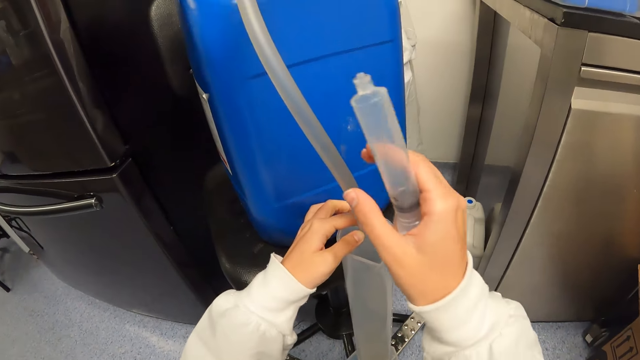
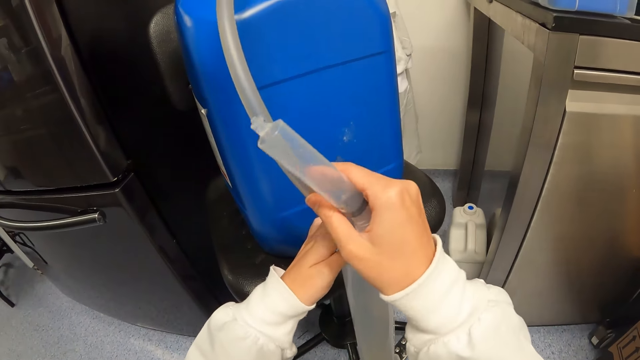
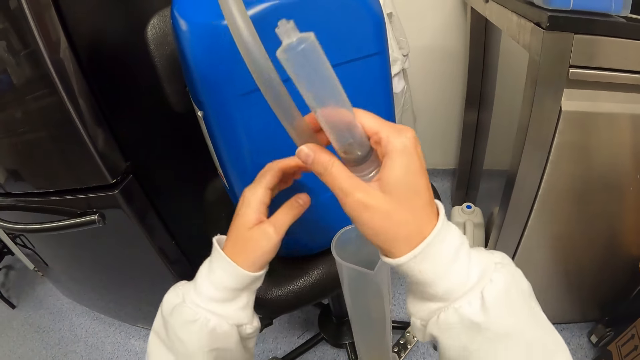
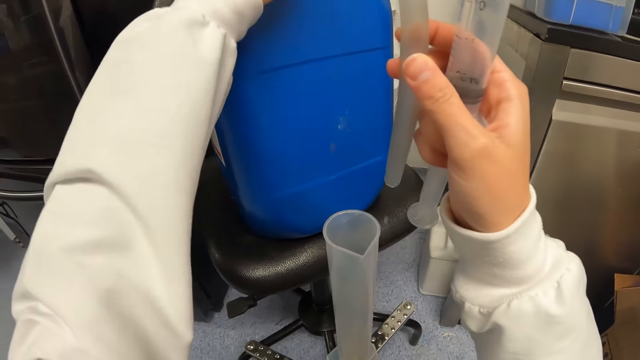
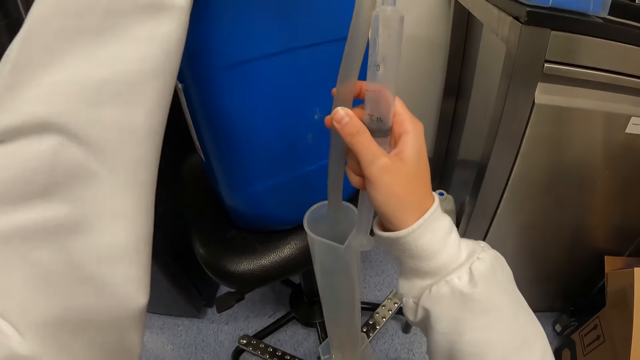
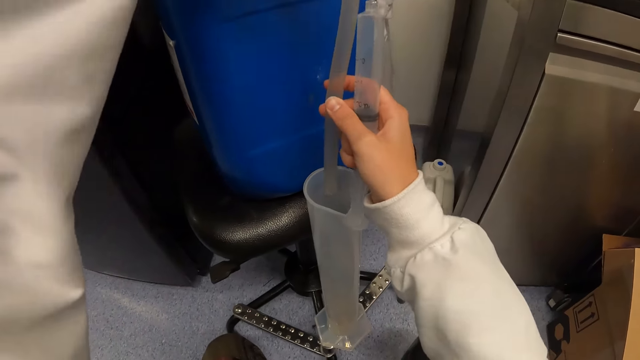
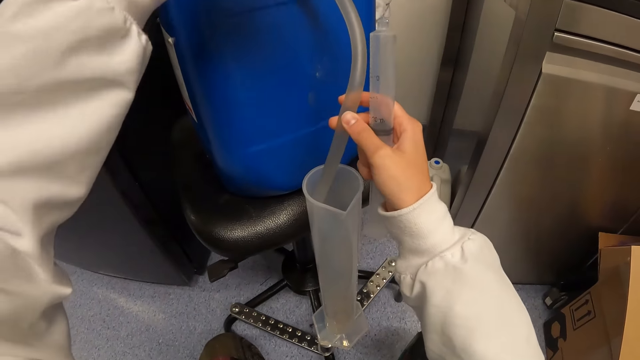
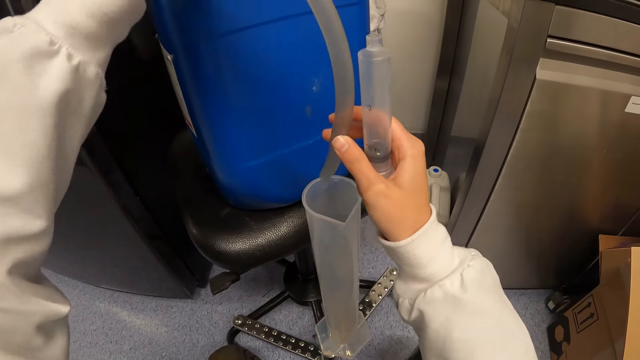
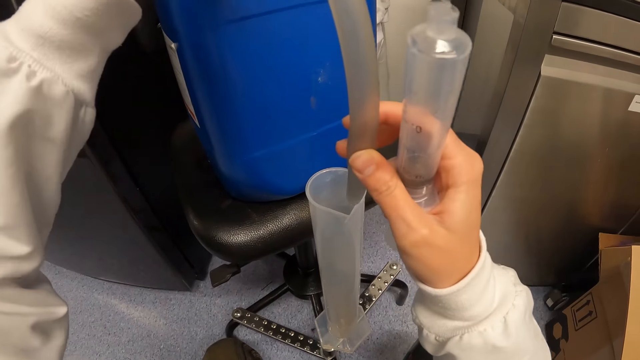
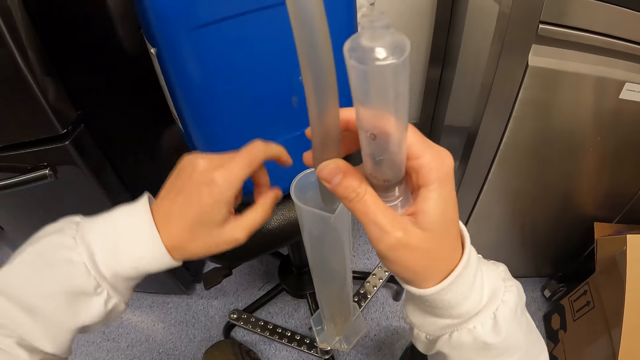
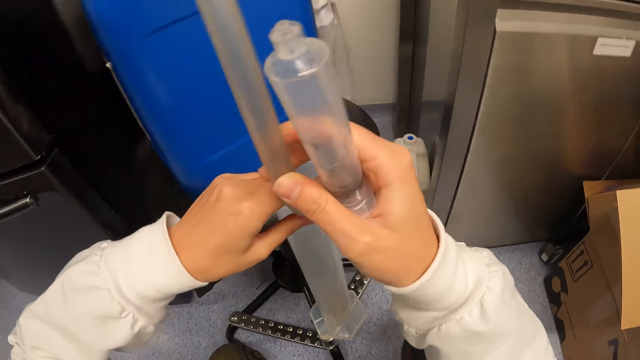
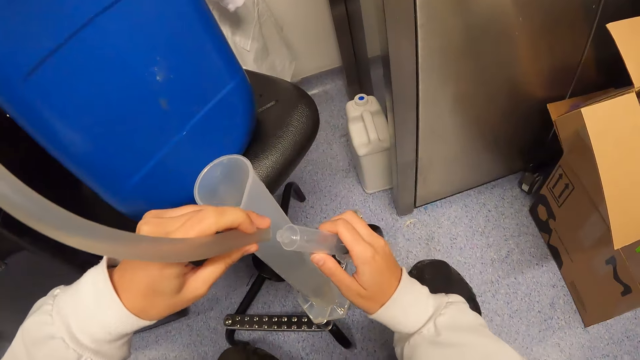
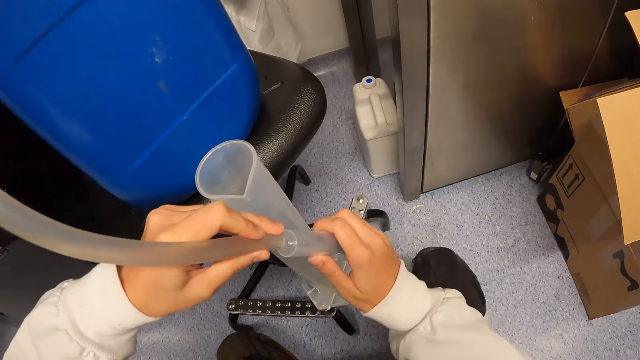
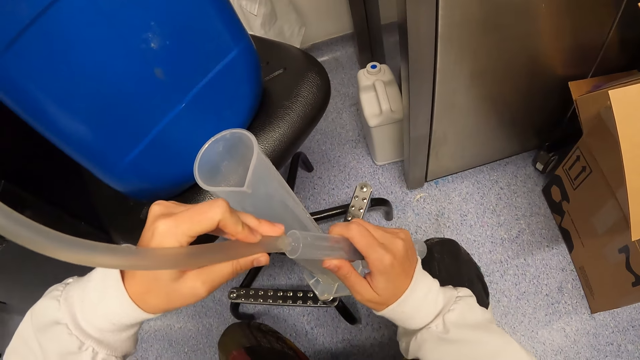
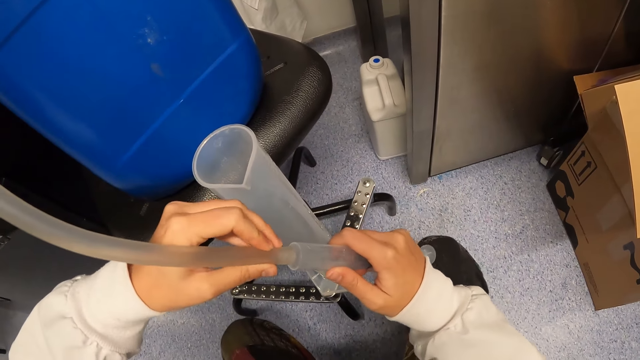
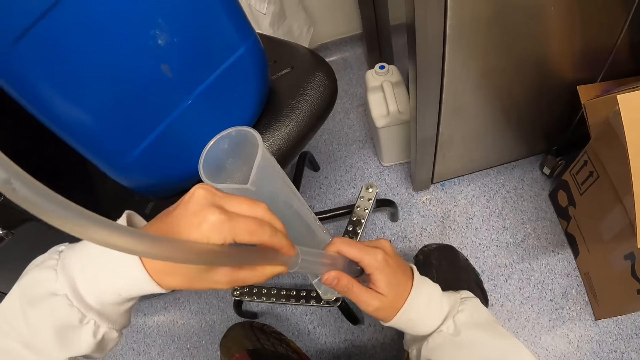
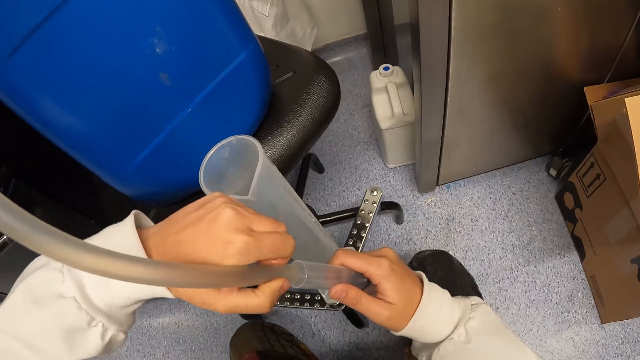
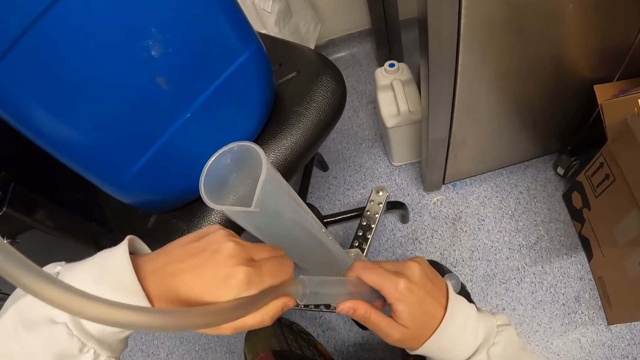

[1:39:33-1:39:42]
The camera wearer holds the pipe. They put the pipe in the container. They fix the syringe in the pipe.

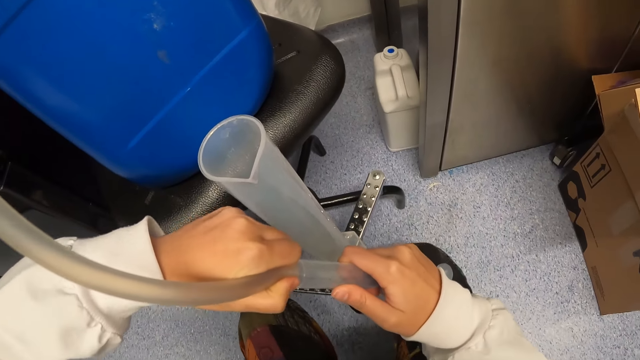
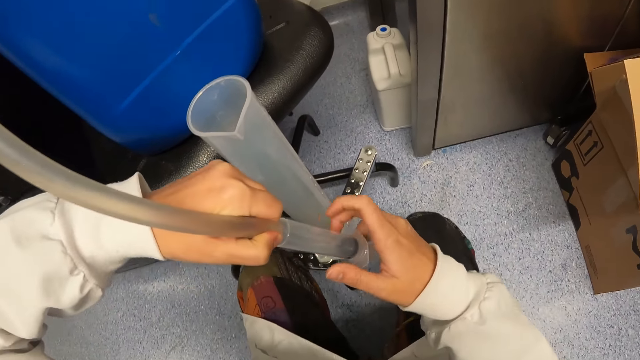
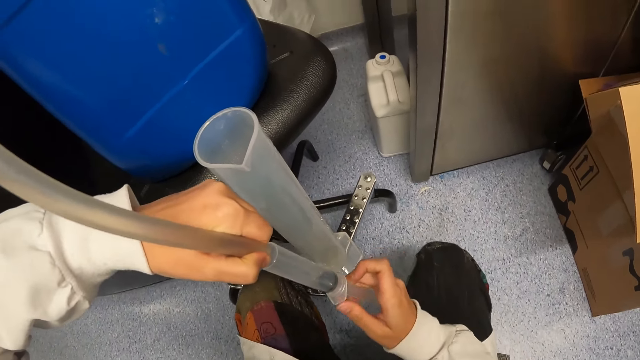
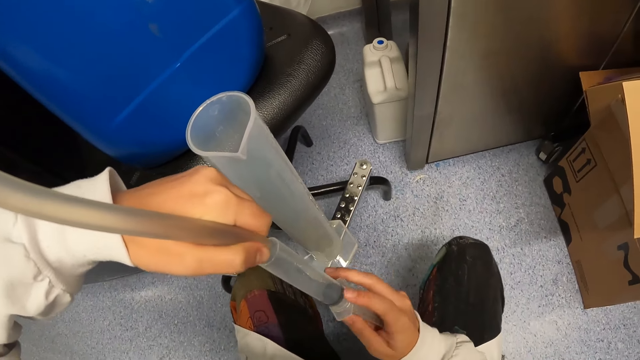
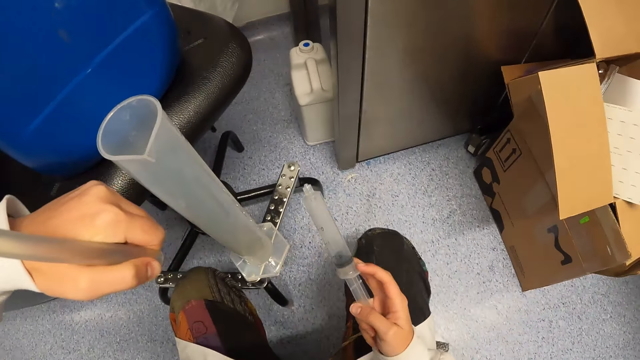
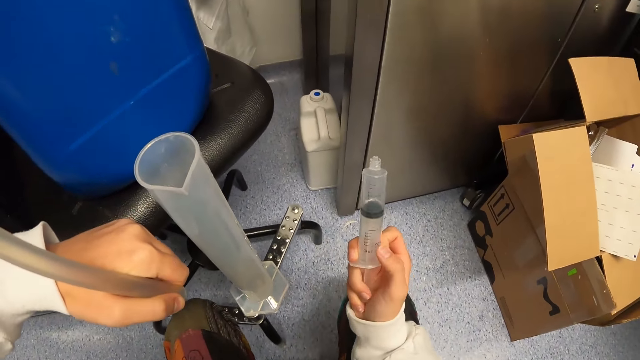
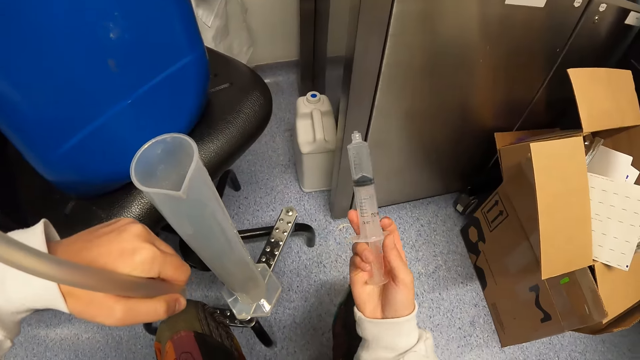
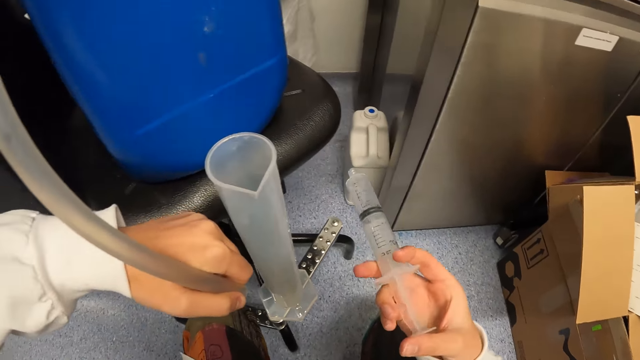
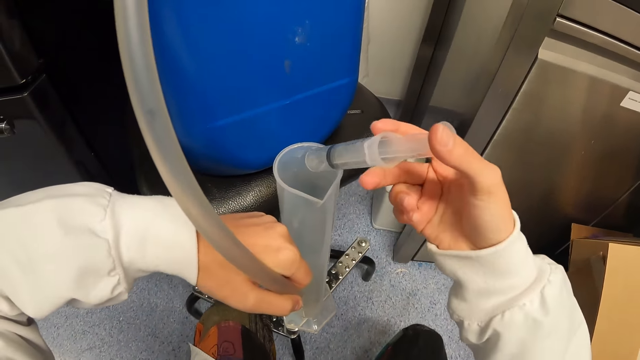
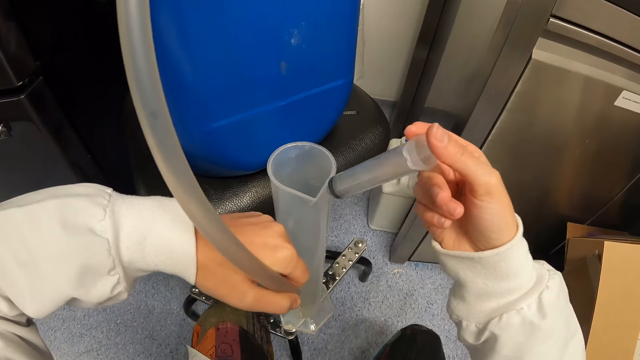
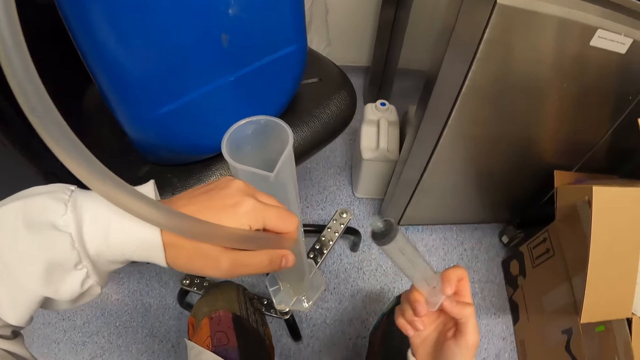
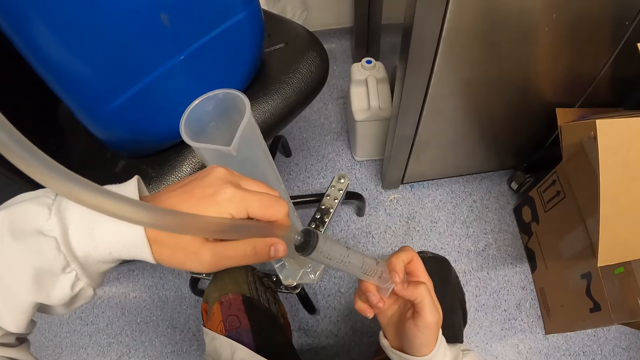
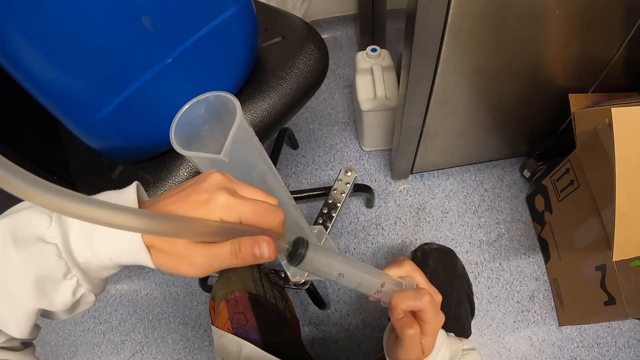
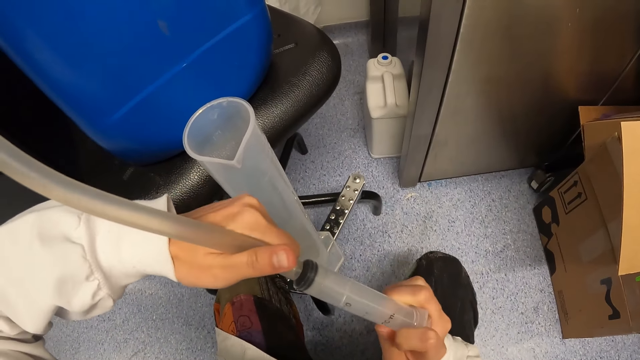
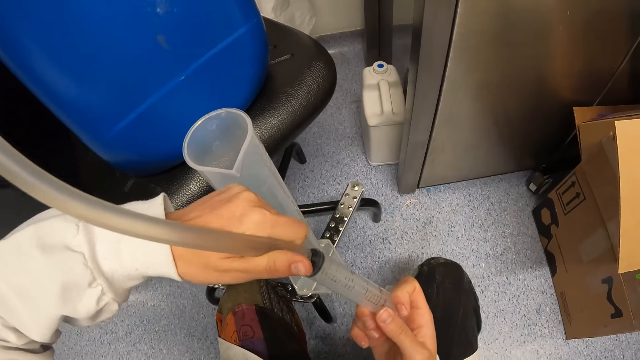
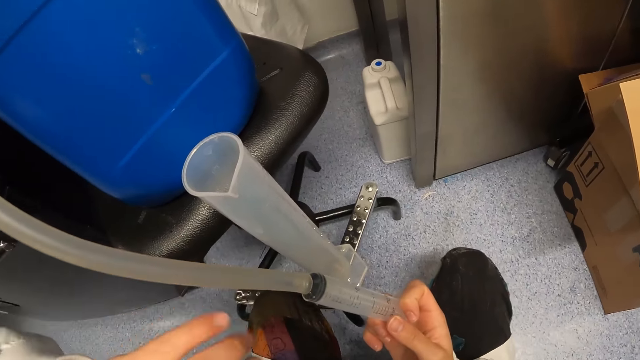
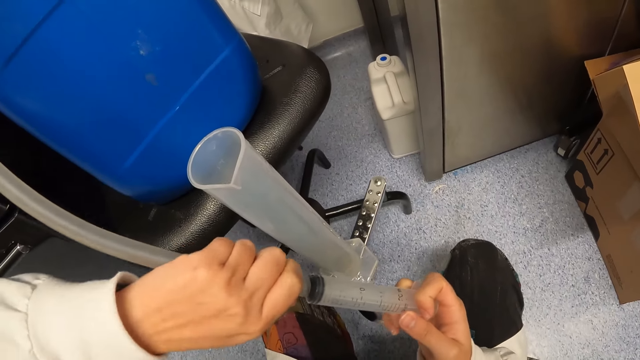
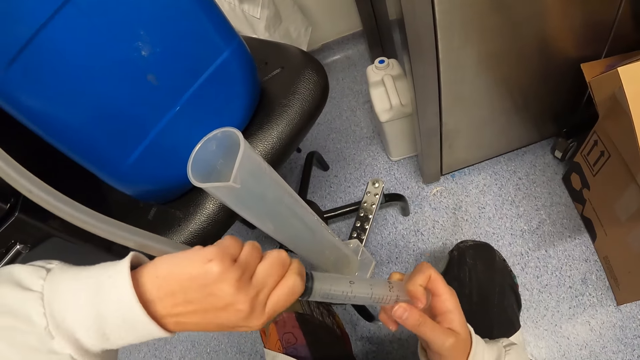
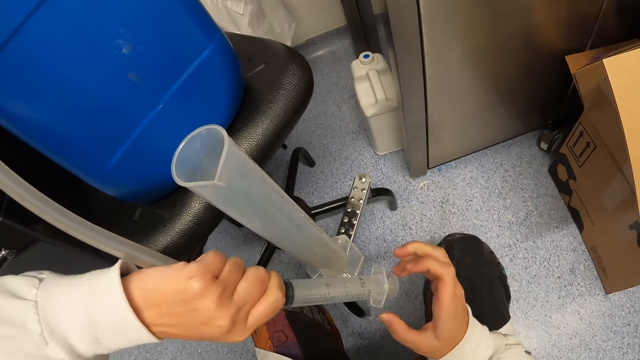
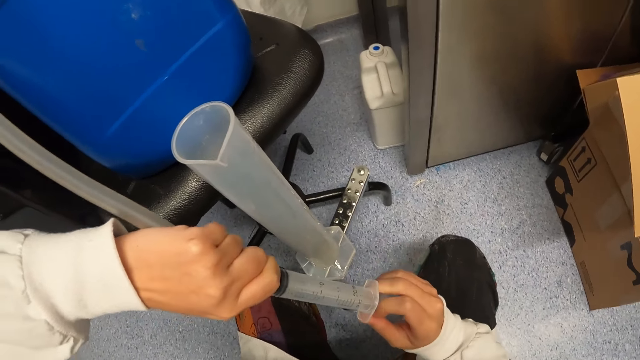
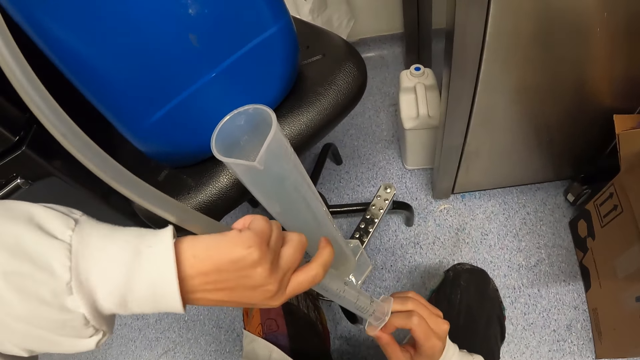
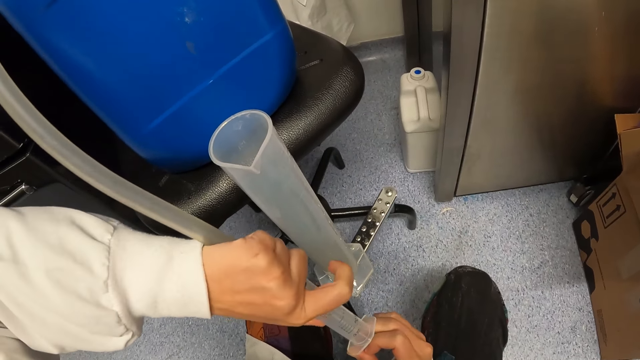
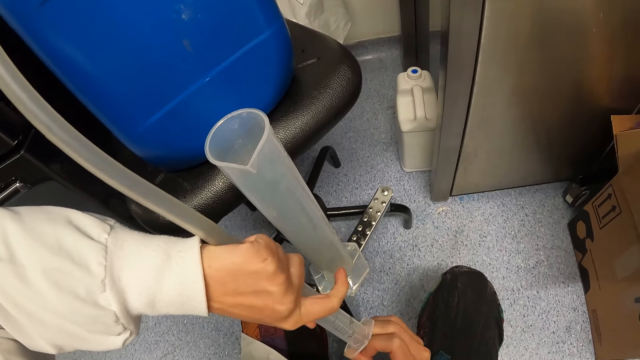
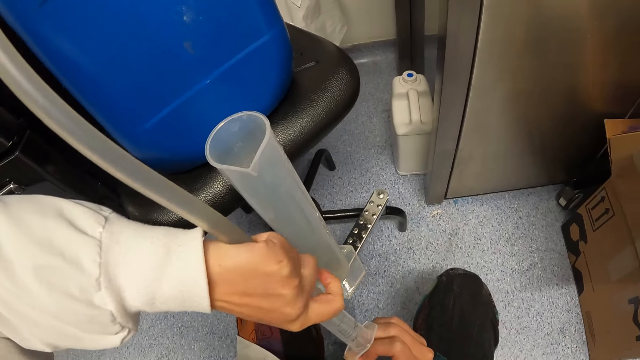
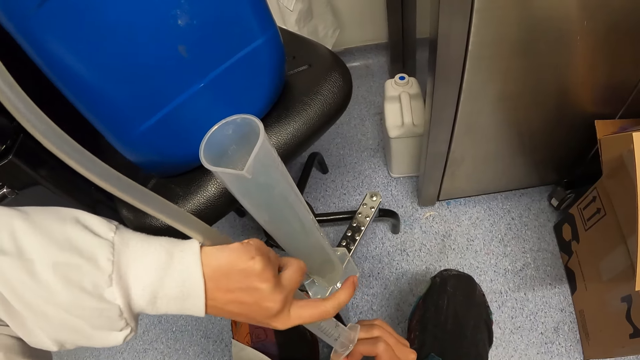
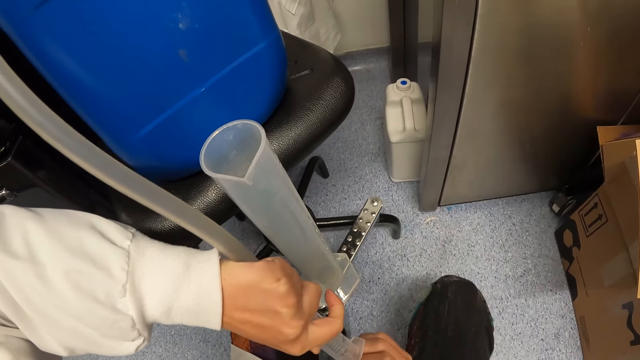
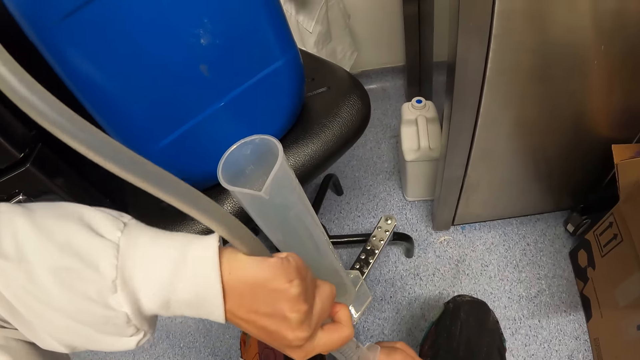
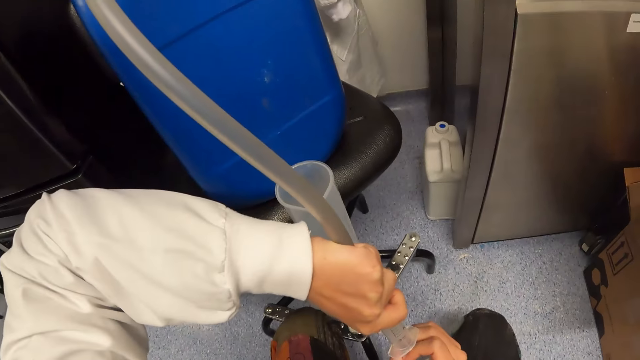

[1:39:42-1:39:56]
The camera wearer pulls the syringe. They hold the syringe with the right hand. They put the water in the container. They fix the syringe in the pipe. They pull the syringe. They pump the pipe.
